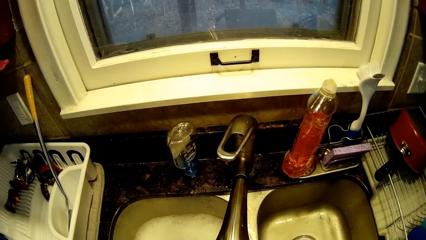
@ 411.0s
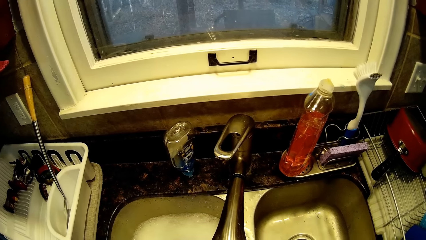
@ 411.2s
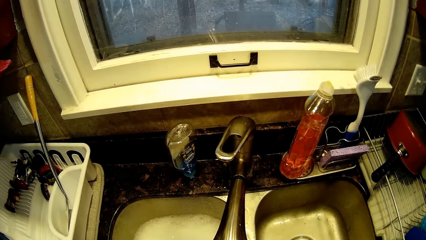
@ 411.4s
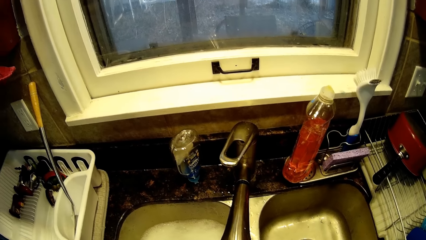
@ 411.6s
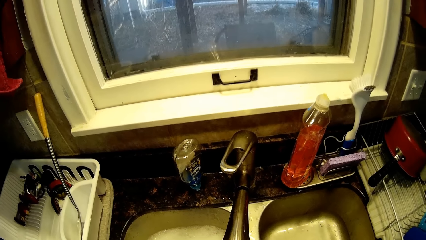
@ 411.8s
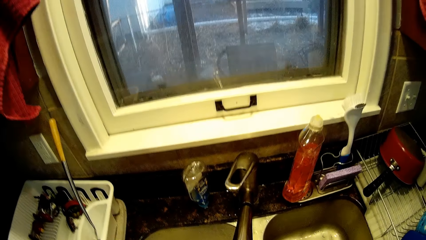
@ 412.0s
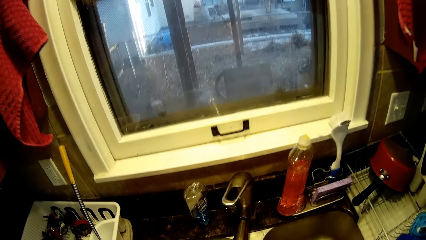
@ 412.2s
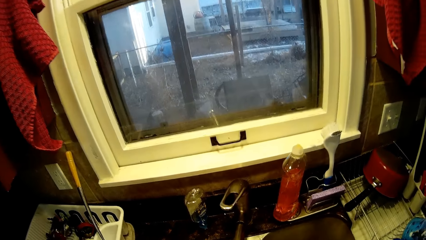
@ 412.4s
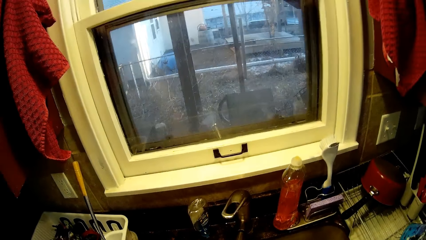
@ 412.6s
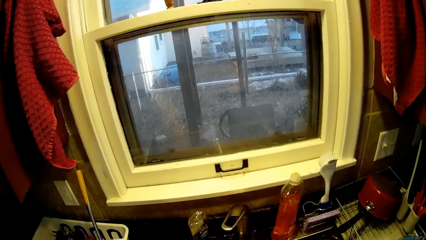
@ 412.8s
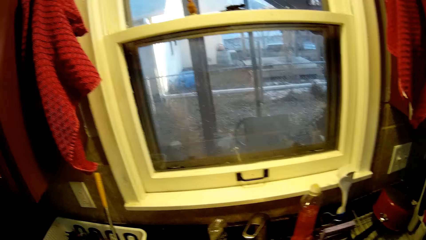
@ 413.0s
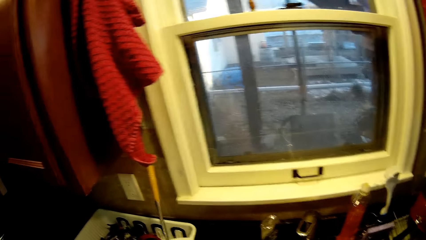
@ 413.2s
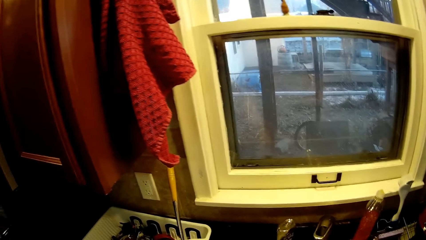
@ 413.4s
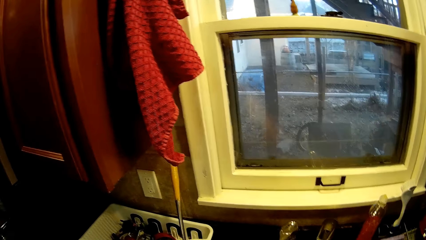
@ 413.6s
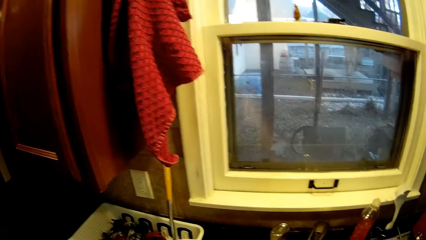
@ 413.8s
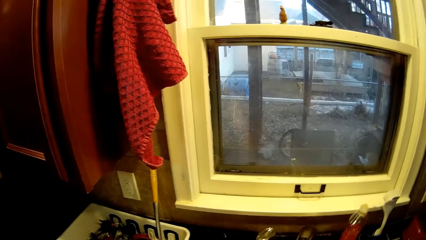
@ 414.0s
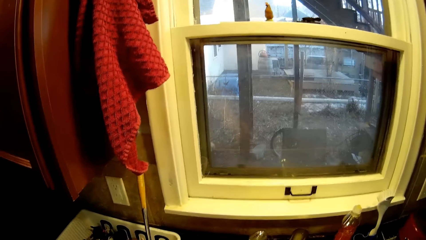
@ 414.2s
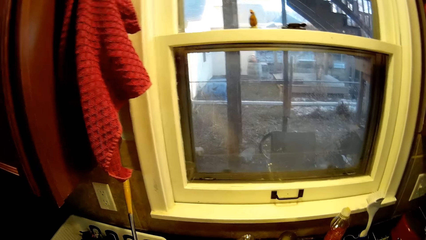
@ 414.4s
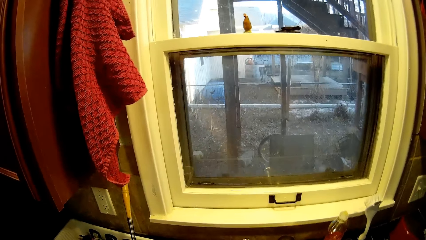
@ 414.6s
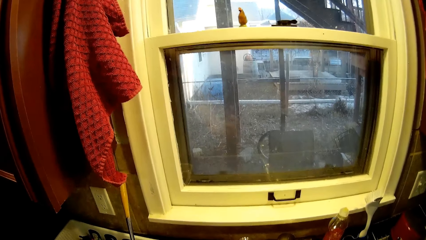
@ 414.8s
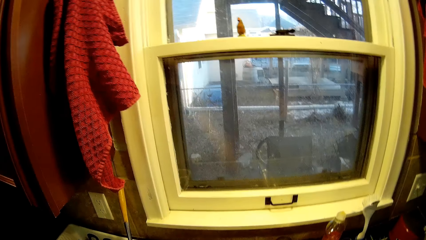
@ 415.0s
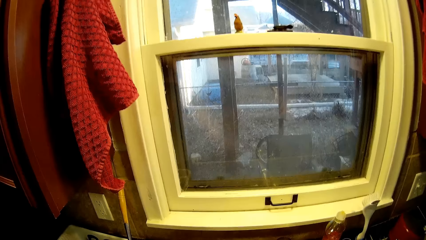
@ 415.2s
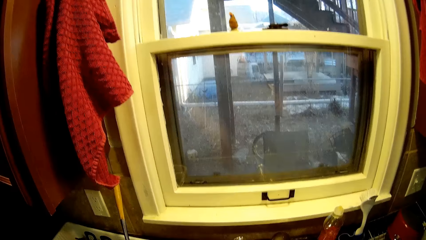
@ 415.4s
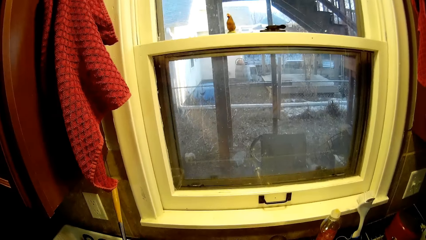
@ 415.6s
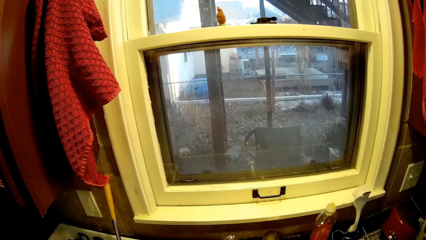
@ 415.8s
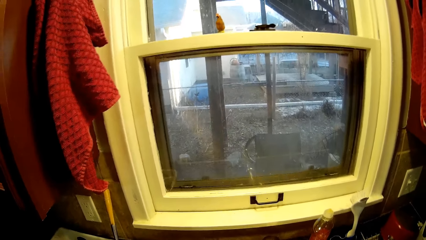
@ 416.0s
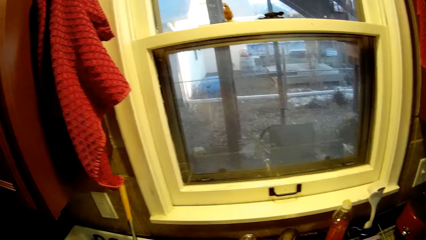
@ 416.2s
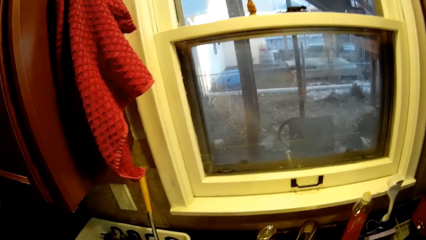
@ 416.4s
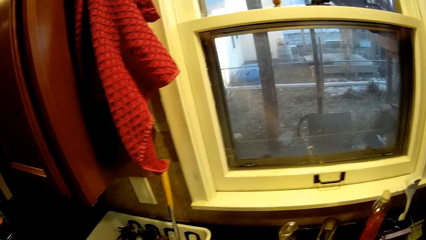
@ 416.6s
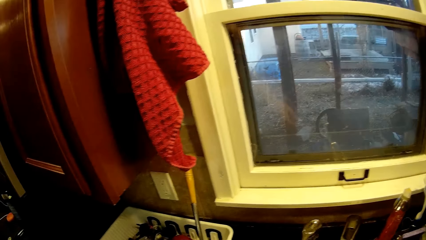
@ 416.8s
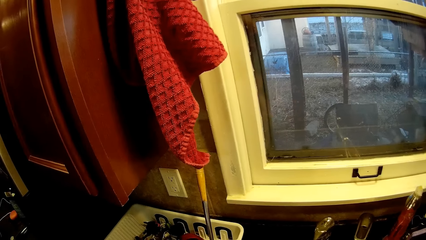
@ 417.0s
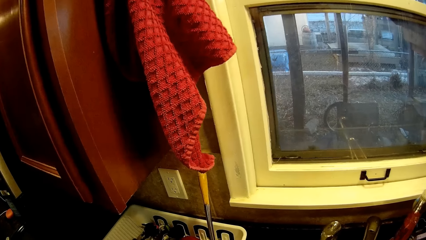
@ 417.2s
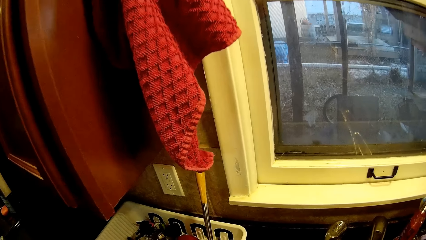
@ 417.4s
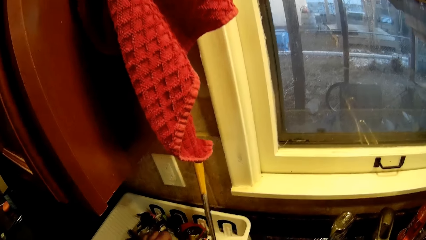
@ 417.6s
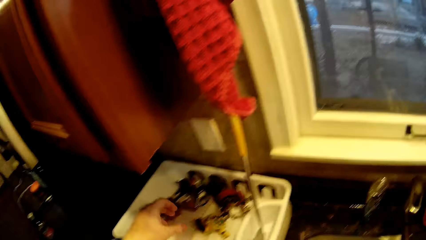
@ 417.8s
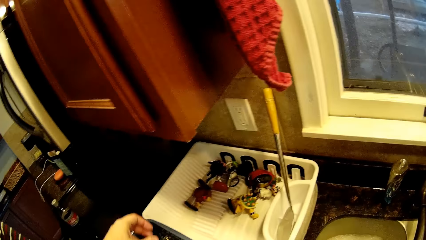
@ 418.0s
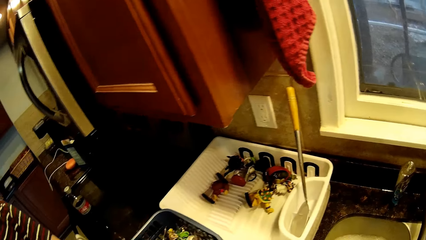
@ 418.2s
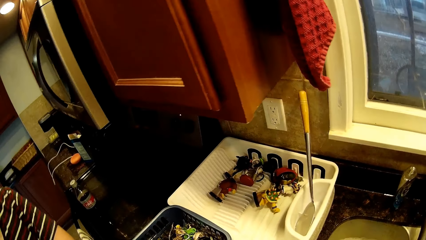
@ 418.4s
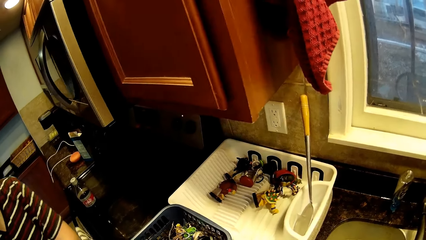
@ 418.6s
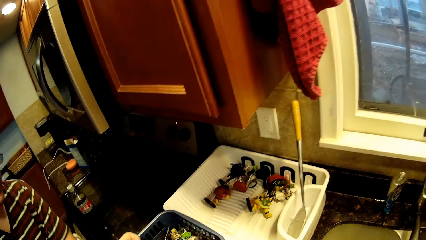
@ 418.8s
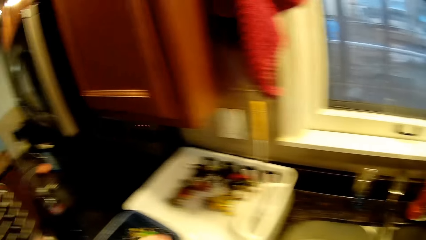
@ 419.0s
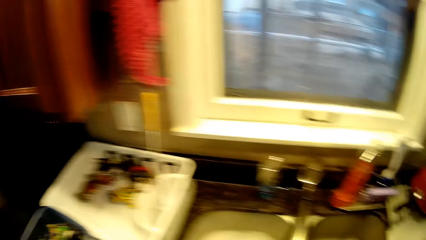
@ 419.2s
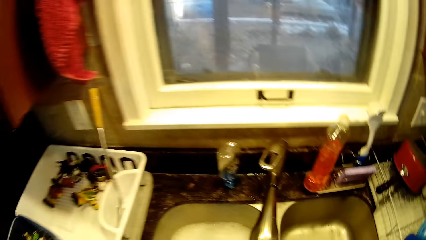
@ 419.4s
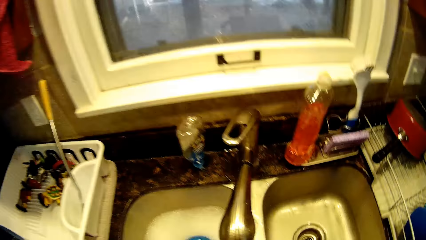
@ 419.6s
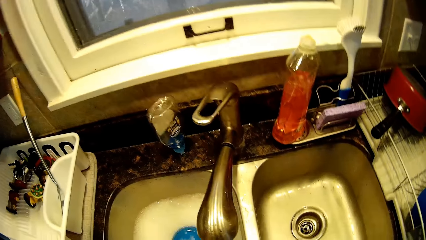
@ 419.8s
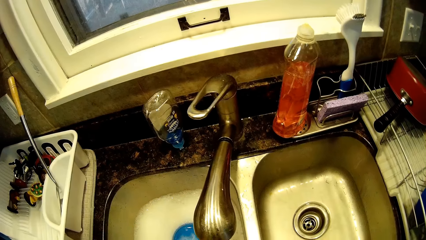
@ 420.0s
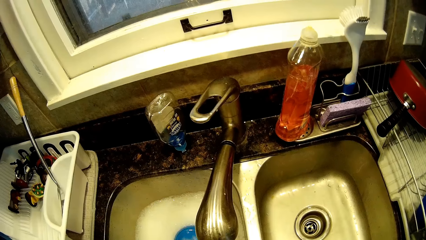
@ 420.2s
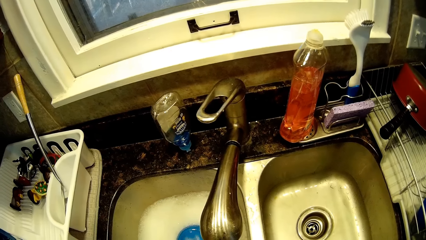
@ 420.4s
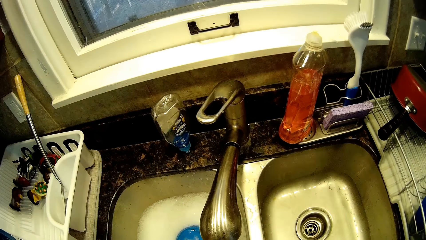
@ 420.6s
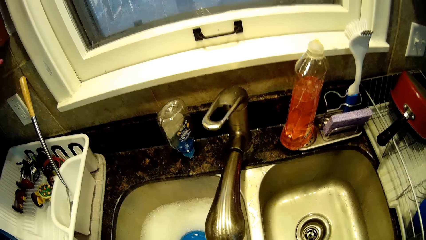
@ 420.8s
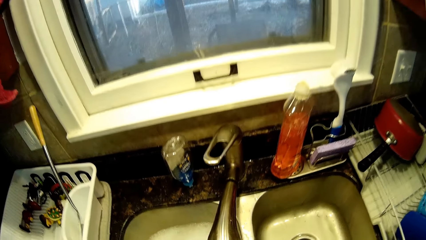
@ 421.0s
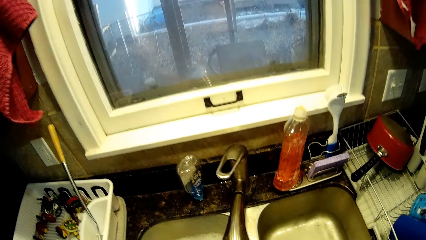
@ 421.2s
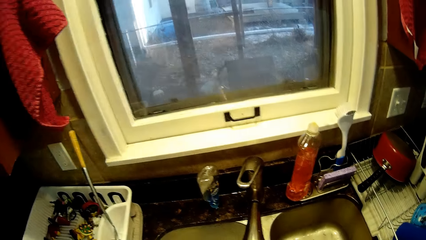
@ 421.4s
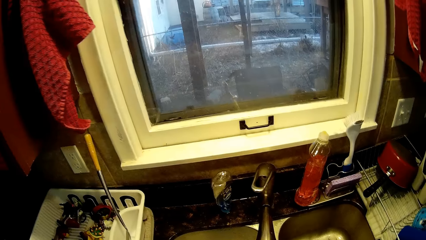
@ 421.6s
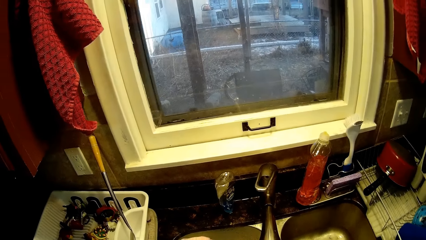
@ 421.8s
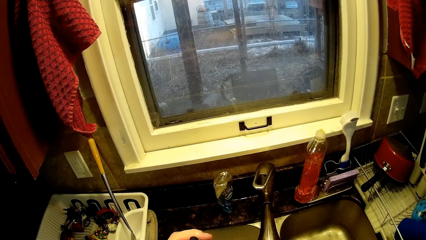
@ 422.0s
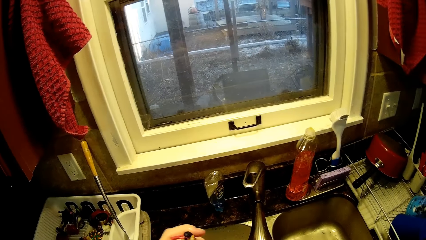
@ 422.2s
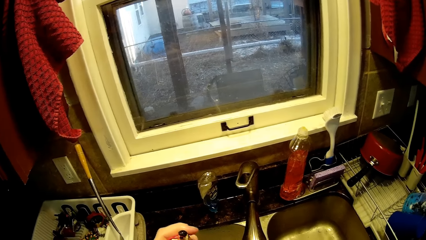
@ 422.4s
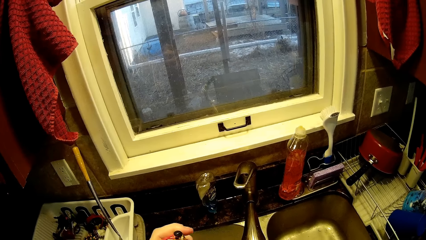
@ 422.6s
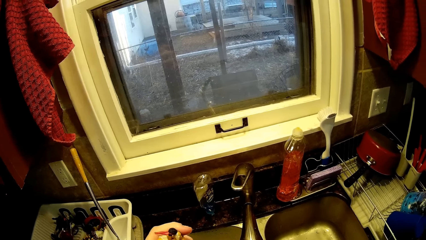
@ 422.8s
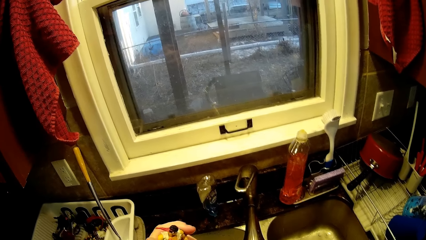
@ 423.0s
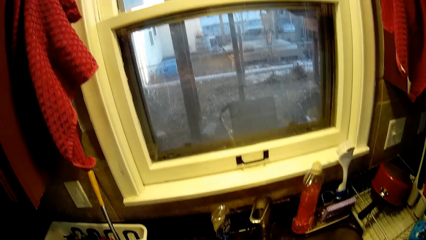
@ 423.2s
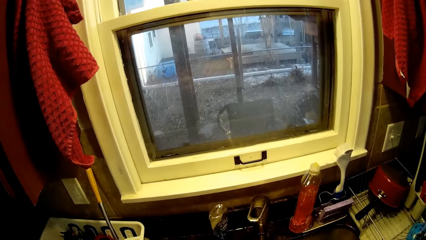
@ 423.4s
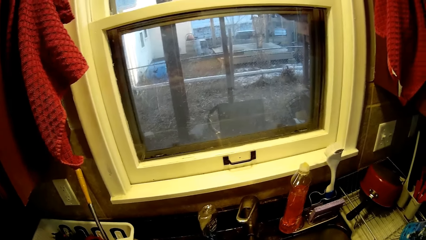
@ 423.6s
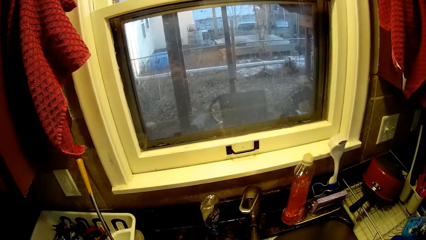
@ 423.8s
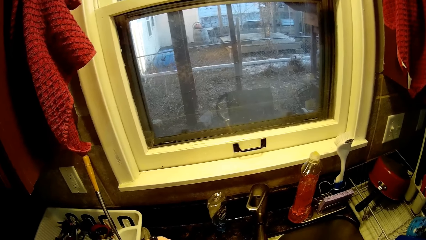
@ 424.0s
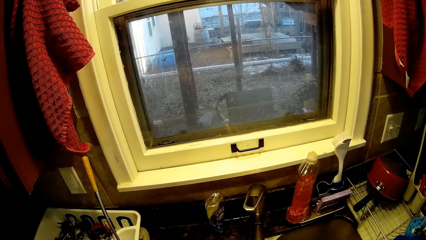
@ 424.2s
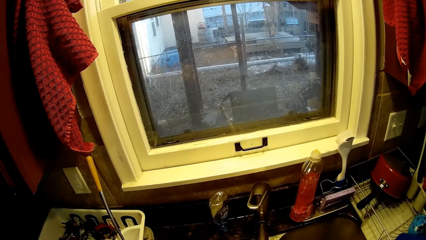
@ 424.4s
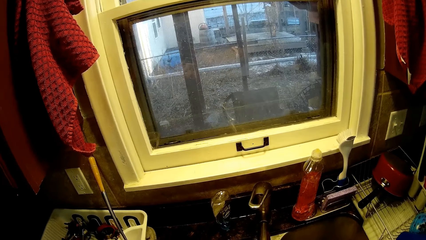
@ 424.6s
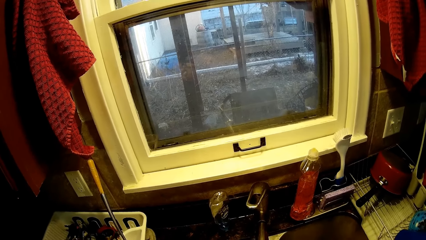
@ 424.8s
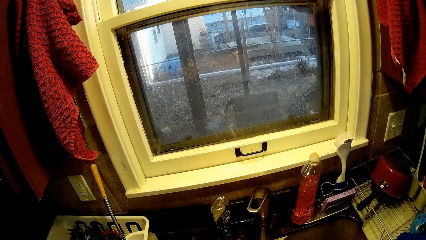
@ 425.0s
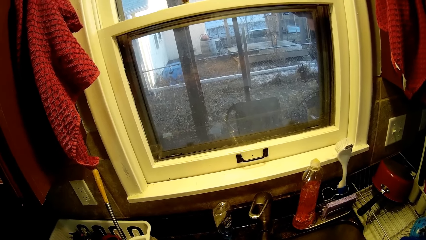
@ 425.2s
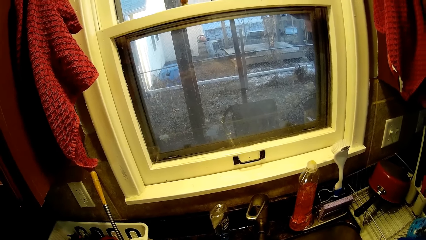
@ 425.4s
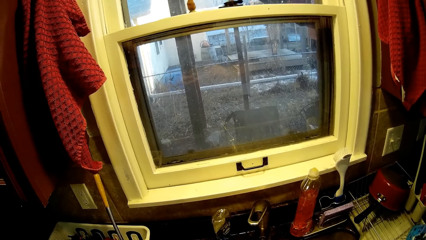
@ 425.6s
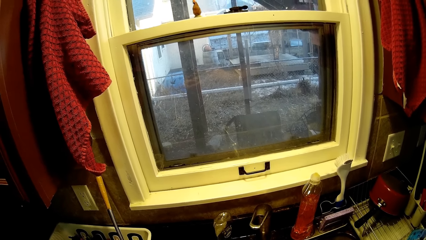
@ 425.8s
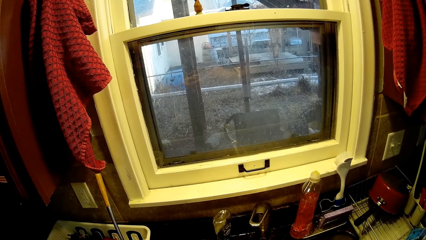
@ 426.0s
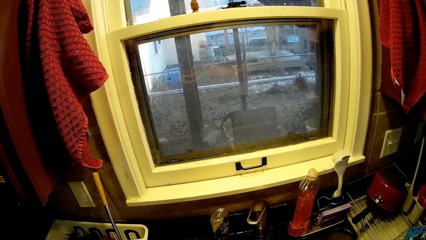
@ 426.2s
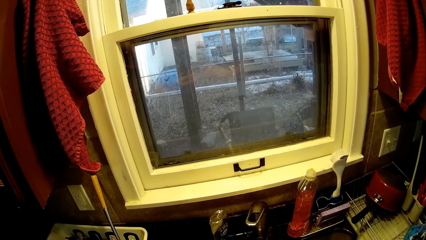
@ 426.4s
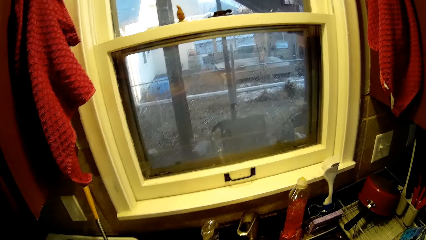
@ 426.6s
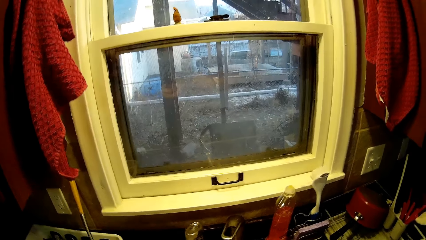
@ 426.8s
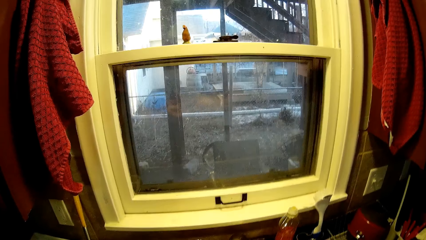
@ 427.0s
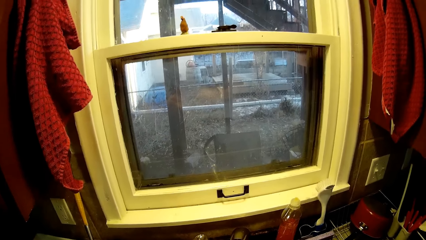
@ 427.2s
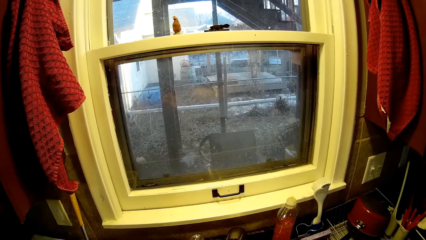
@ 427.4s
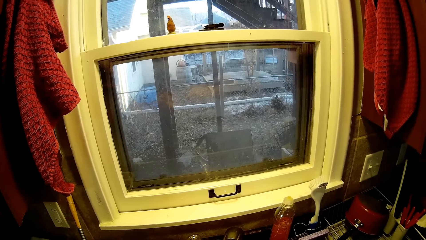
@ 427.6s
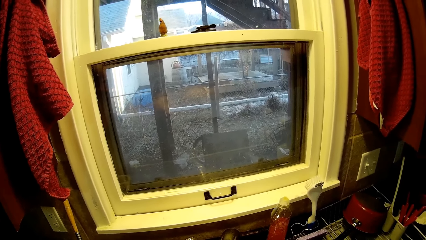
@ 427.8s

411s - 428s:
The camera wearer rinses the lid or toy with running water. They turn around. They shake the toy. They put down the toy in a dish rack. They pick up the toy in the dish rack. They turn around. They rinse the lid with running water. They turn around. They scrub the toy with a toothbrush.
